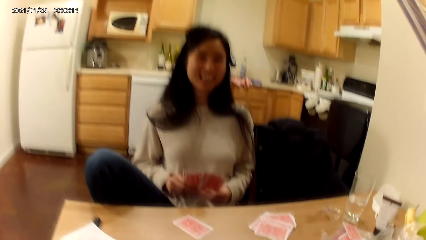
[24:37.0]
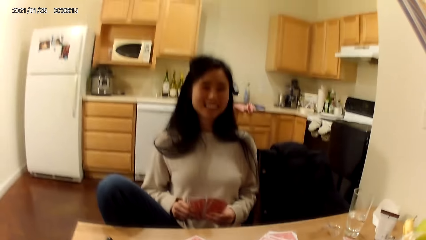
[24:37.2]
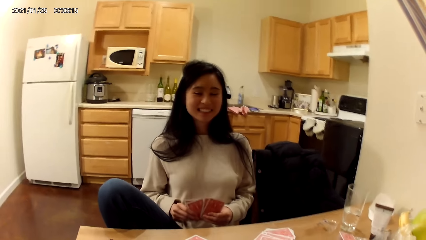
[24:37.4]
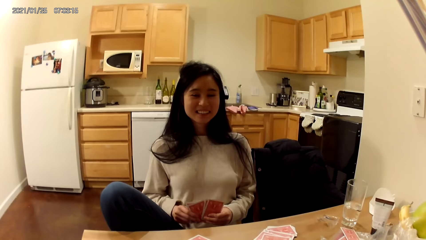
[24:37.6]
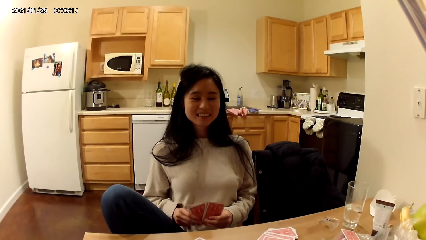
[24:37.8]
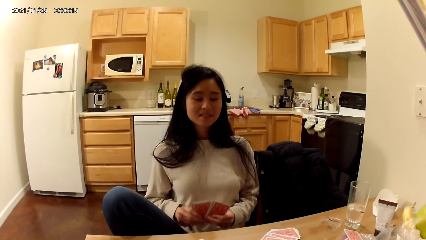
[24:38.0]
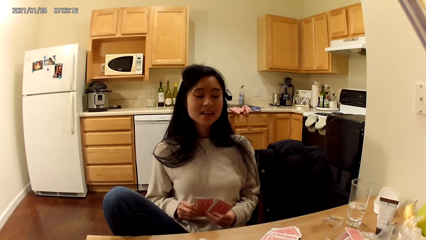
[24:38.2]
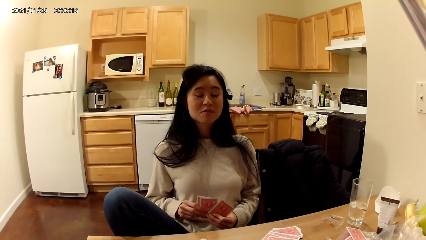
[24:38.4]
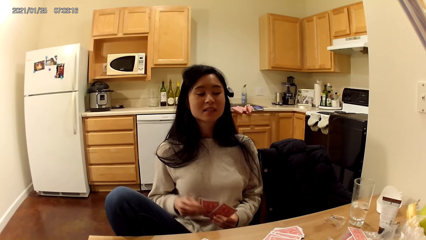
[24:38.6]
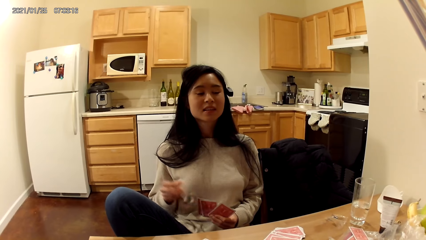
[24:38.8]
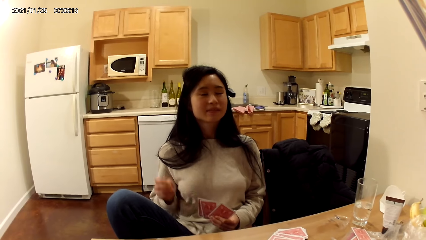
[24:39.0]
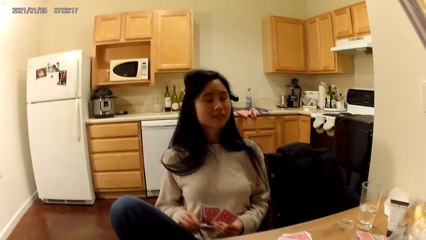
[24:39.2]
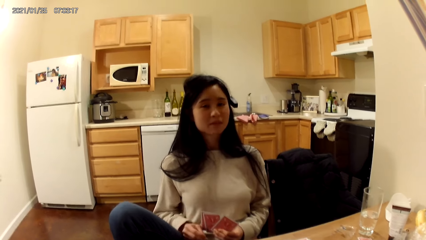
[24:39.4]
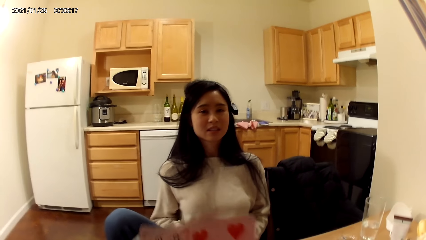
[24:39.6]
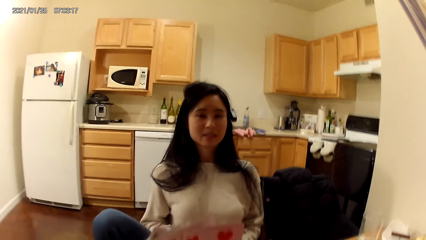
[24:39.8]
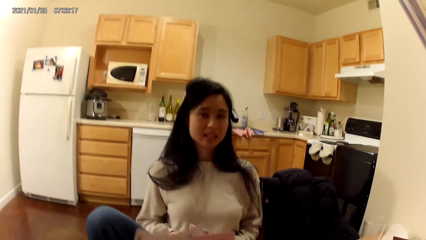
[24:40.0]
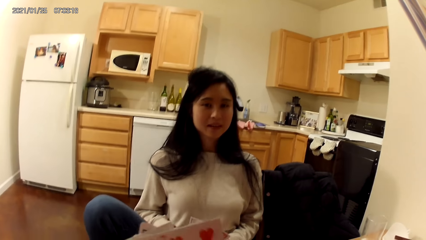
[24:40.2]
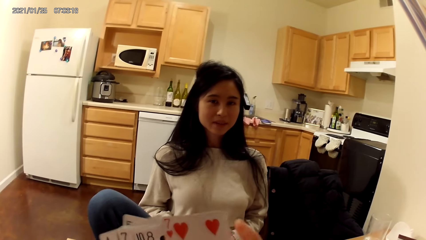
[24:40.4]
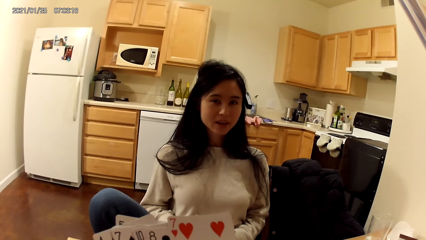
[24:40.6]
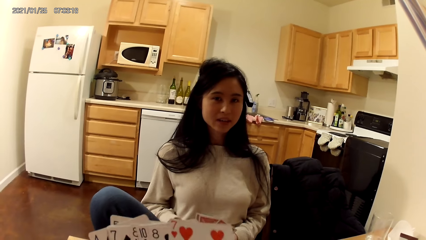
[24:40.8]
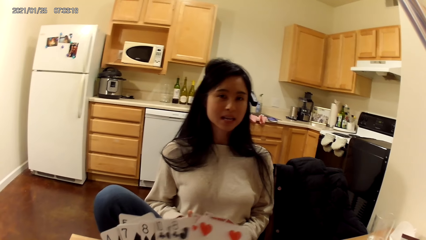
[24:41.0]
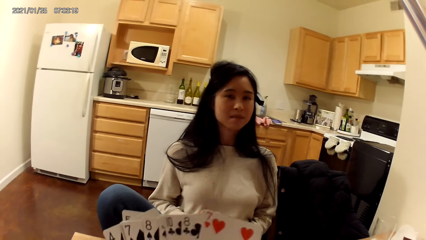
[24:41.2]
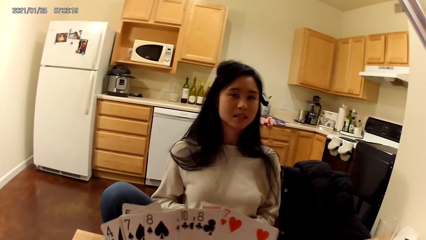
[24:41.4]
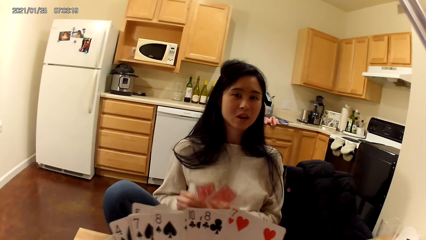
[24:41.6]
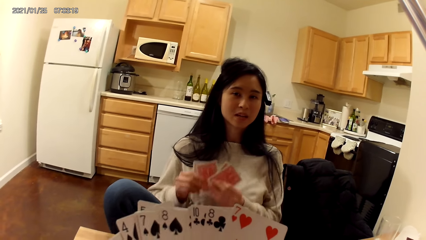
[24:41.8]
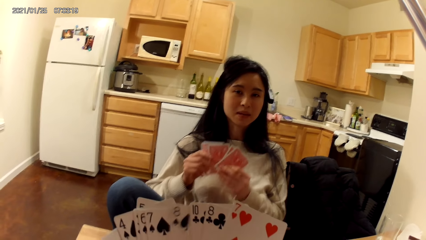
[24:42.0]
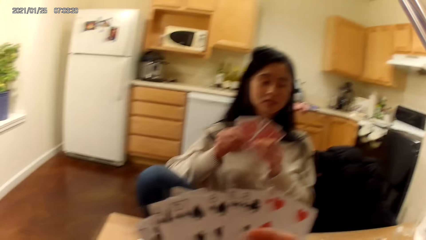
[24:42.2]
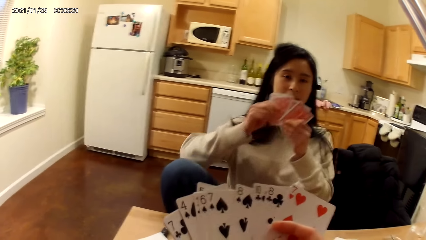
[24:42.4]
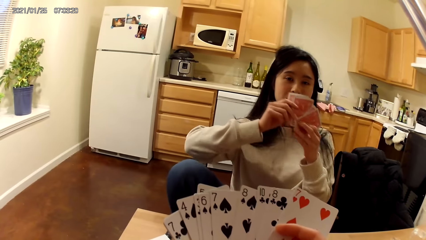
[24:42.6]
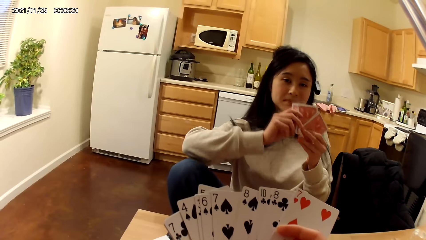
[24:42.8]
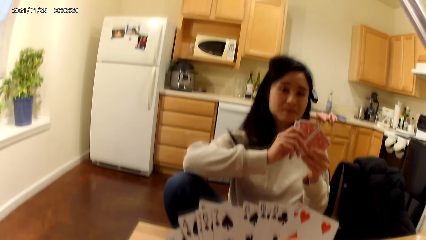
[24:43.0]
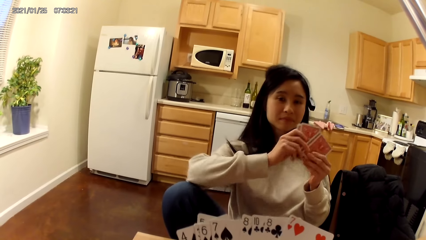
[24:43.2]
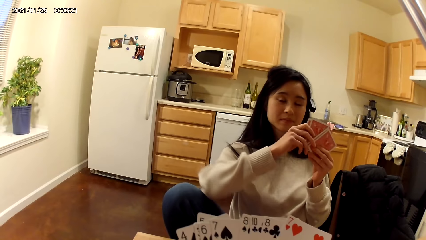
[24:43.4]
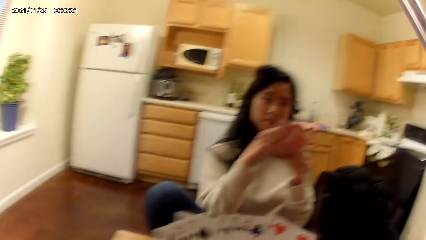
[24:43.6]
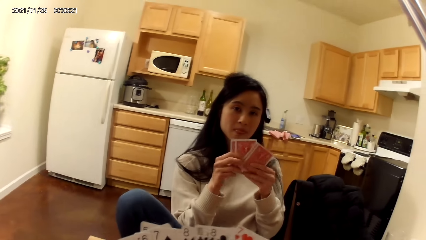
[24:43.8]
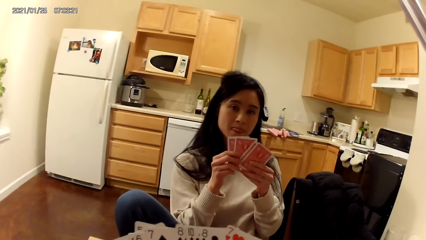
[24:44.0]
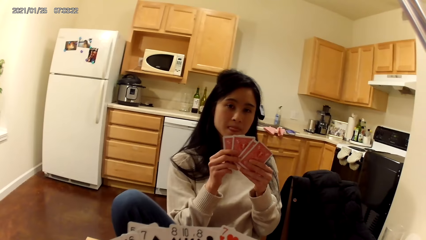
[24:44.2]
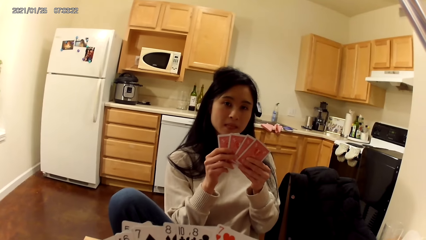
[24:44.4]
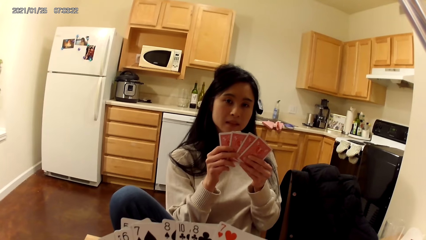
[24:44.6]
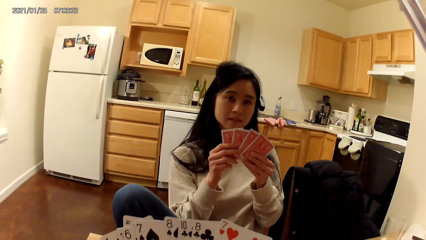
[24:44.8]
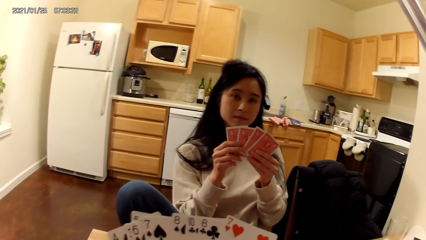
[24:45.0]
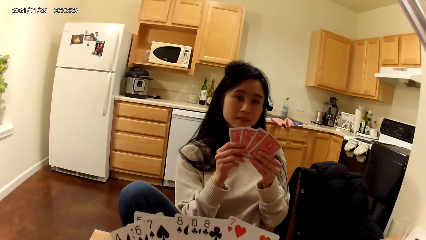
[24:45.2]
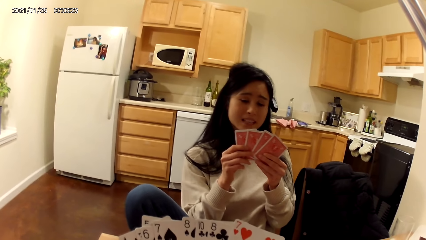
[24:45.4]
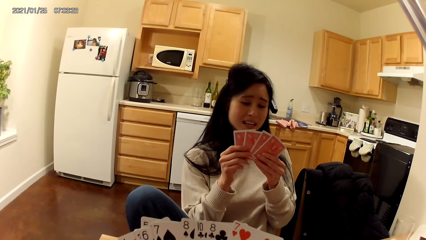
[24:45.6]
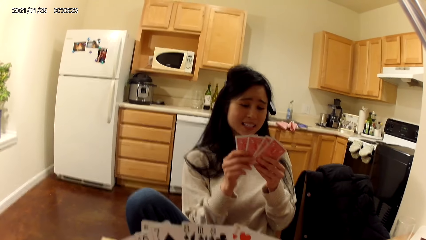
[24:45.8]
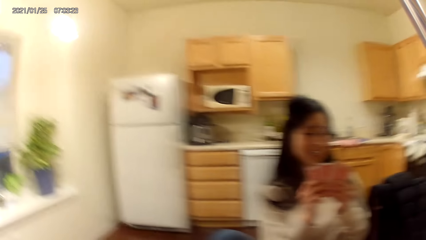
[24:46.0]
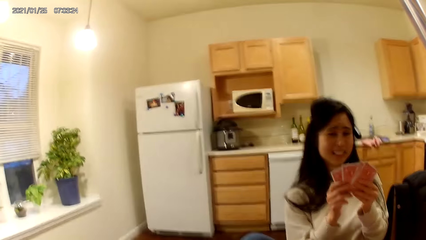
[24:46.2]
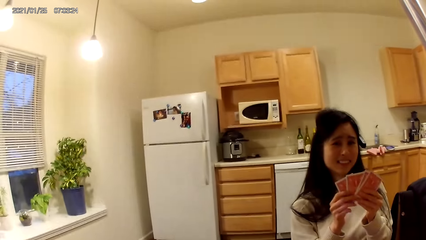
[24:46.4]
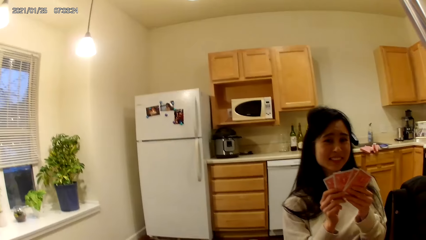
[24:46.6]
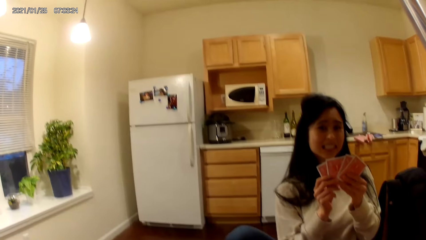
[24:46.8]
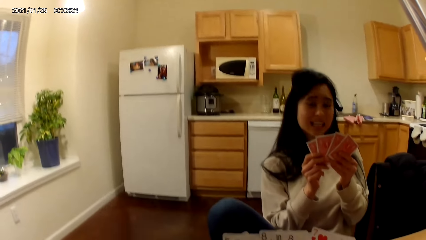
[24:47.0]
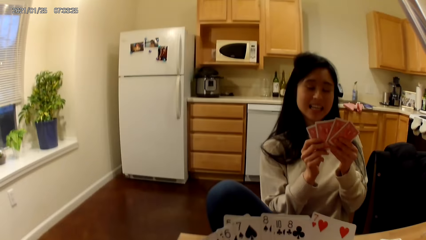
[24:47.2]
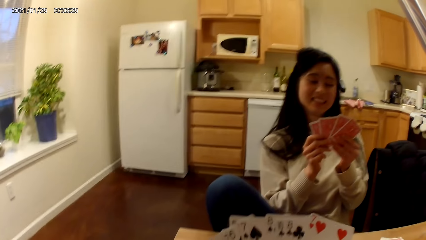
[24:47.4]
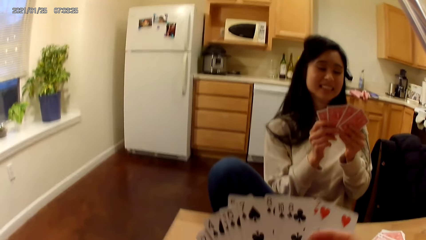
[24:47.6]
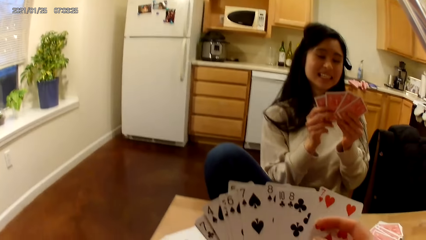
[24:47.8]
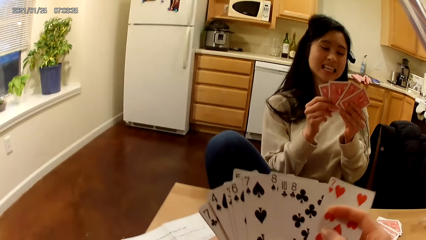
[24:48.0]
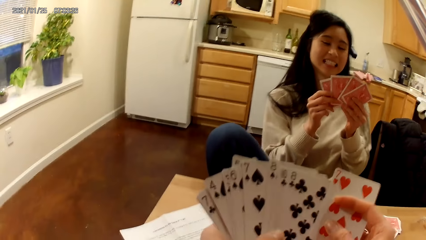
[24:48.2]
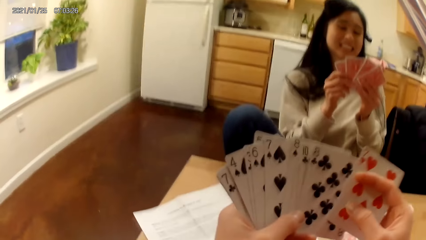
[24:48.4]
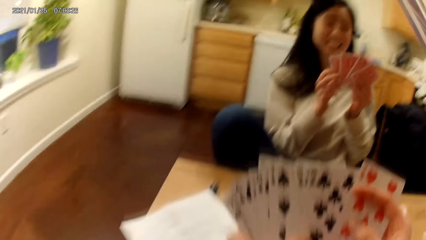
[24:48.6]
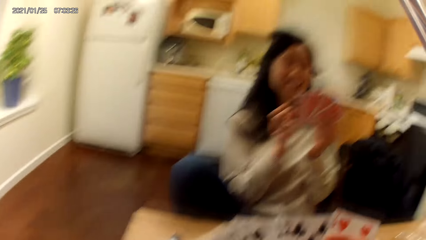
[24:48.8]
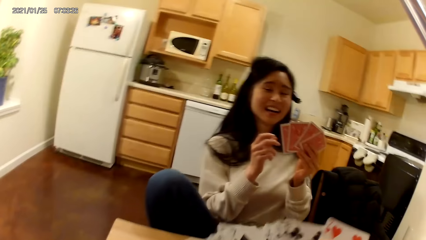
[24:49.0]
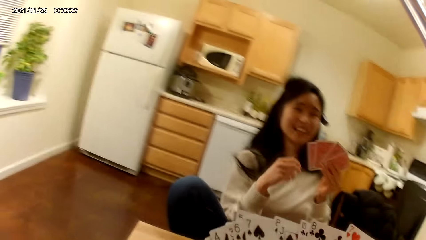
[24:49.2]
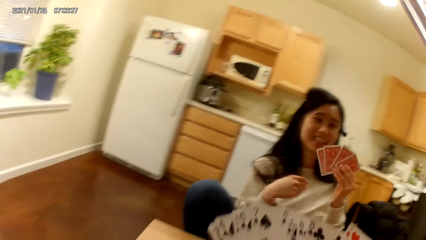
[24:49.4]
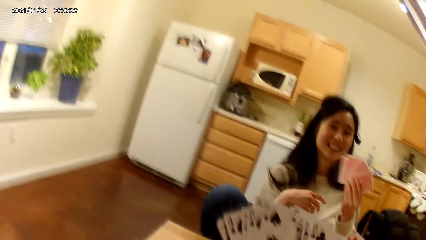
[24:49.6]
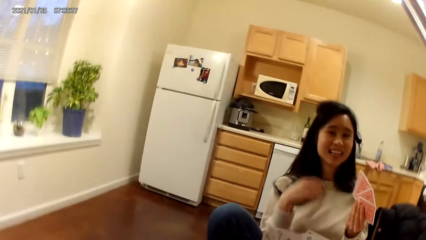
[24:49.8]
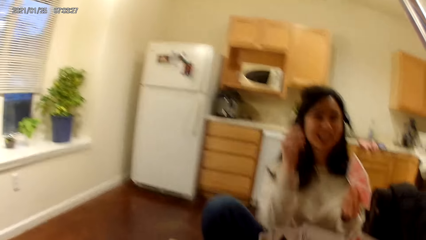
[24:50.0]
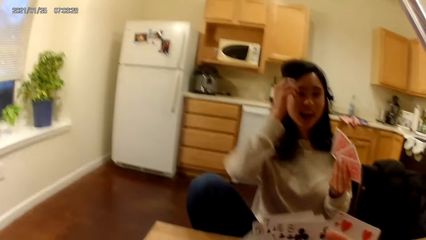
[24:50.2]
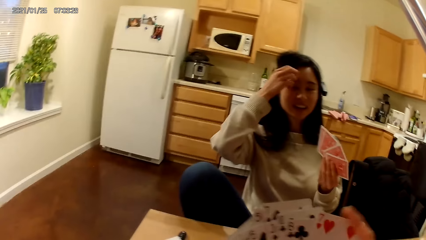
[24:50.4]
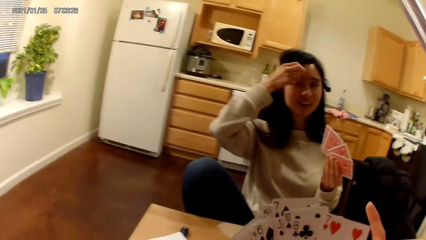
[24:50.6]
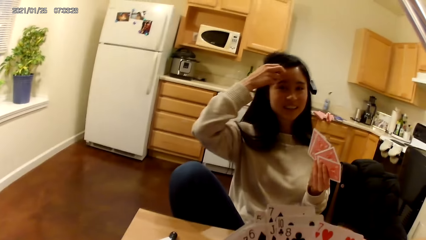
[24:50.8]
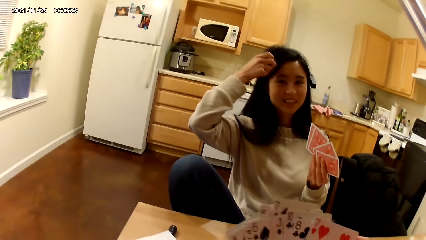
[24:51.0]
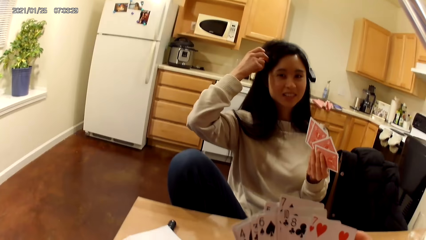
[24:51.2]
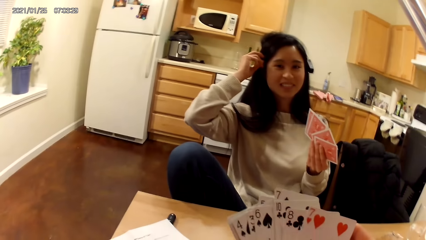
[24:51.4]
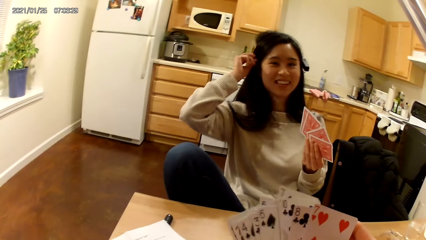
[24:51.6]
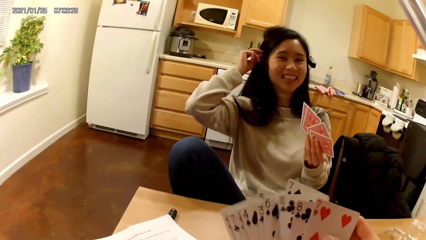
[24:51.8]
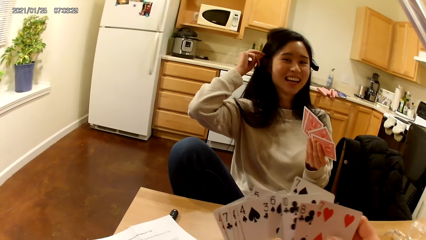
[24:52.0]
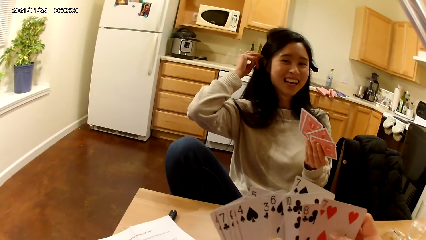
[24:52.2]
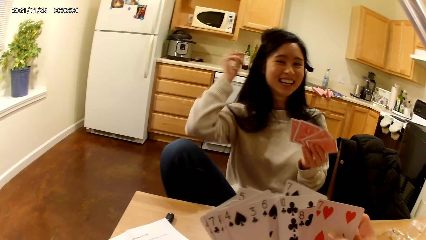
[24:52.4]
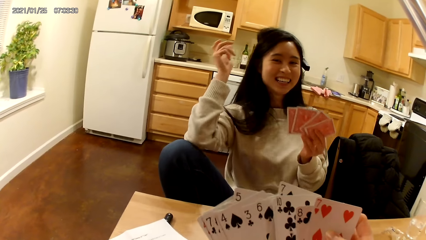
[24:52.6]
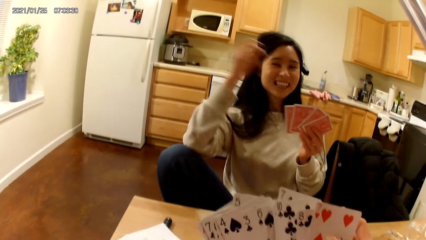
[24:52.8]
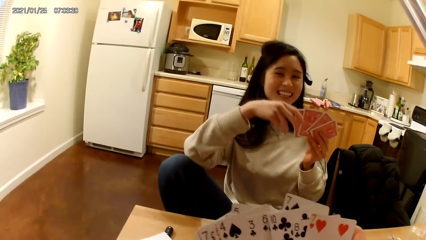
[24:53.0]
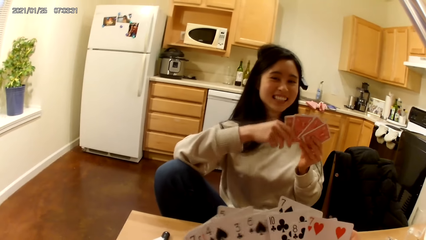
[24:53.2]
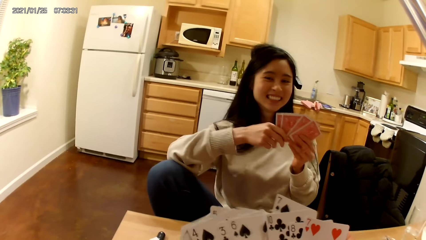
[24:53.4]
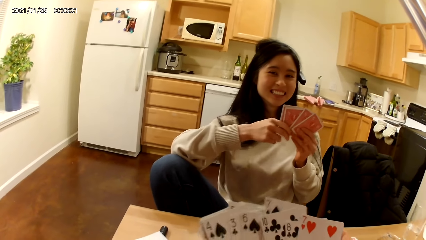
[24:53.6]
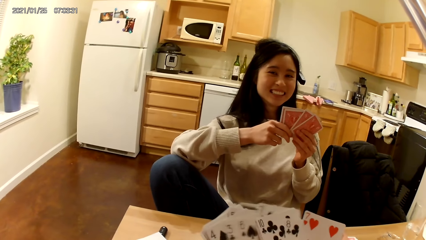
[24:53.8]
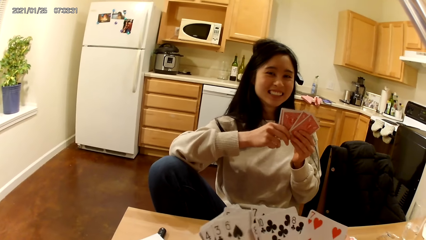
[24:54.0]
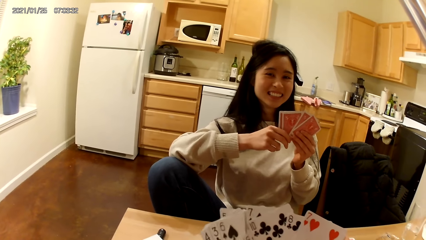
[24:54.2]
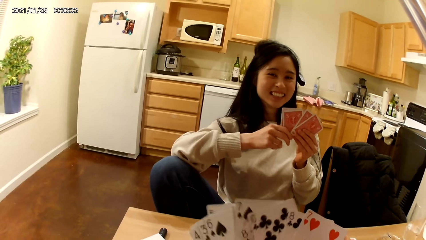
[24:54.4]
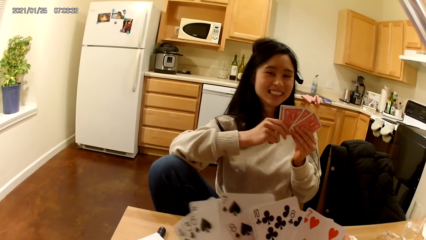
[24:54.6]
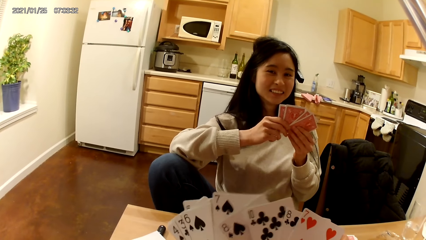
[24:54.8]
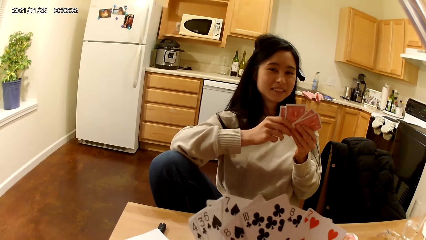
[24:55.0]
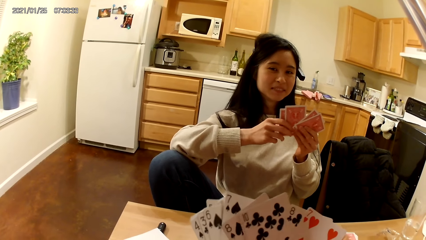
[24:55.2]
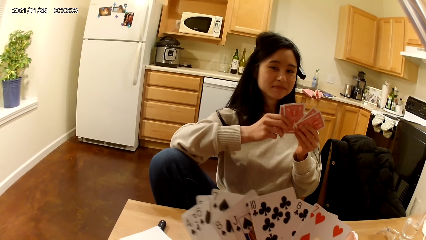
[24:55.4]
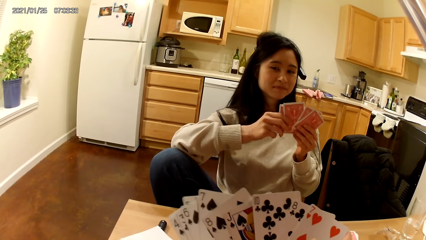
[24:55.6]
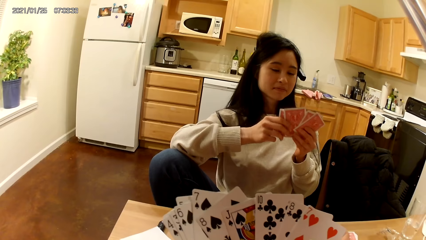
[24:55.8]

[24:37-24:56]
The camera wearer holds playing cards with hands. The woman raises her cards, holds playing cards with a hand, adjusts her hair with her right hand and holds cards in her hands.
